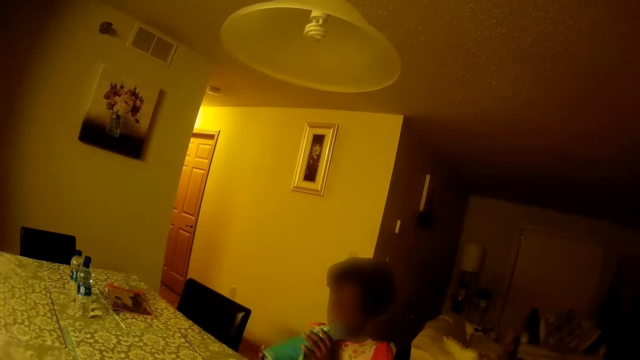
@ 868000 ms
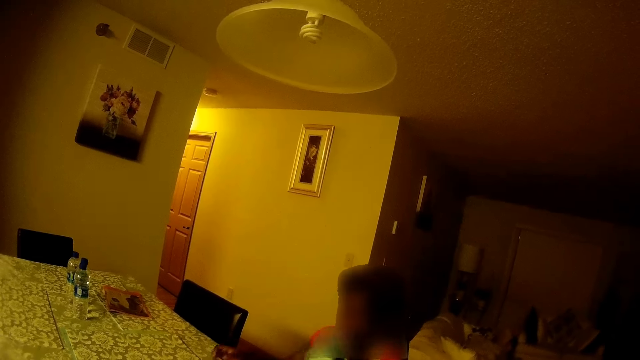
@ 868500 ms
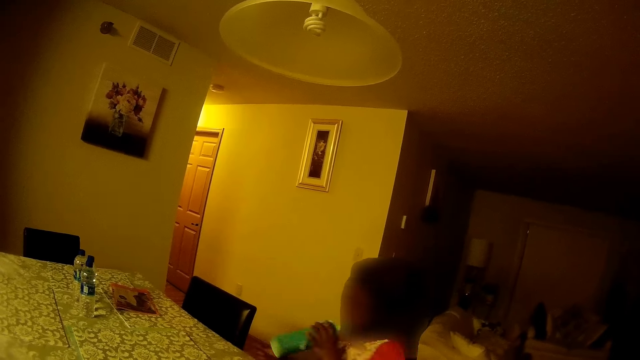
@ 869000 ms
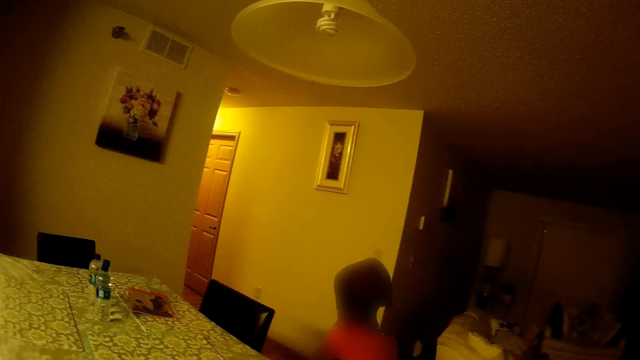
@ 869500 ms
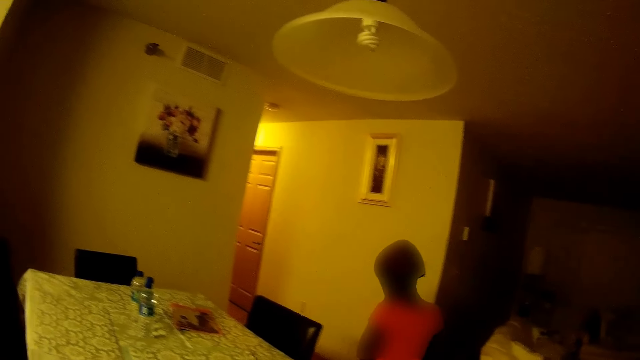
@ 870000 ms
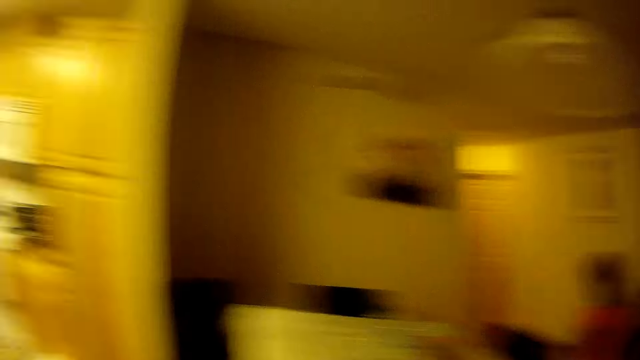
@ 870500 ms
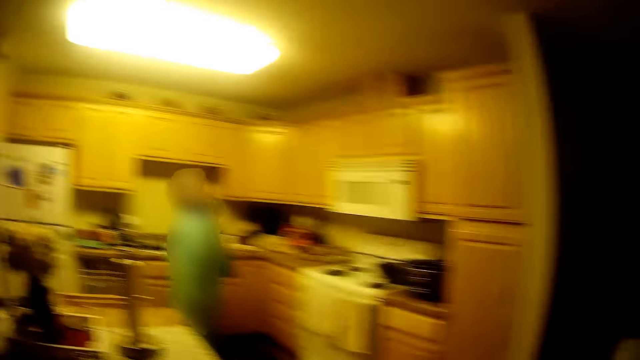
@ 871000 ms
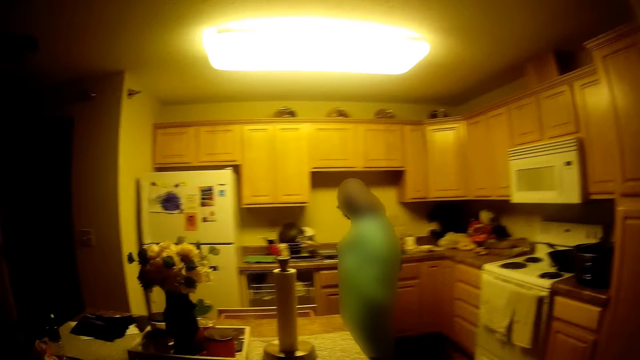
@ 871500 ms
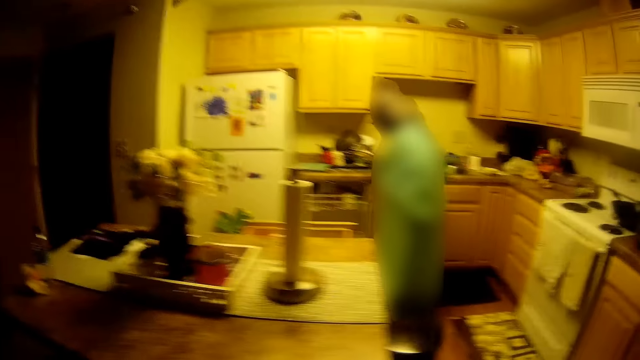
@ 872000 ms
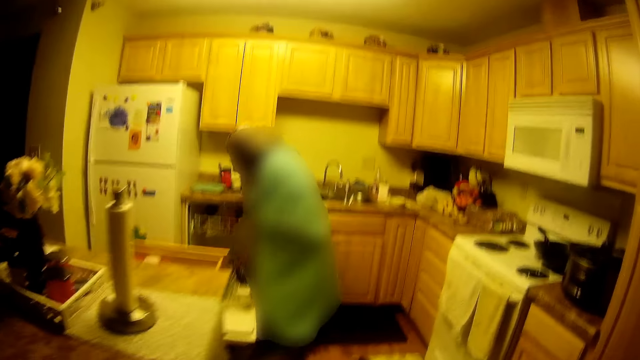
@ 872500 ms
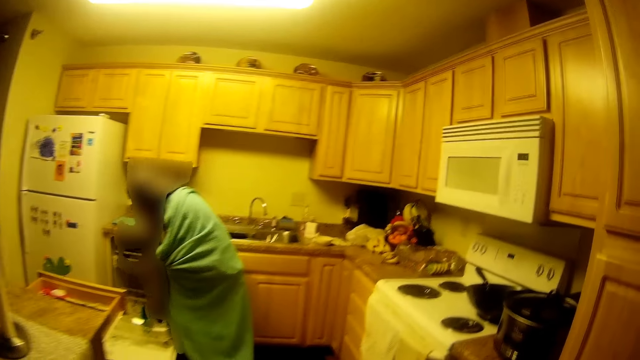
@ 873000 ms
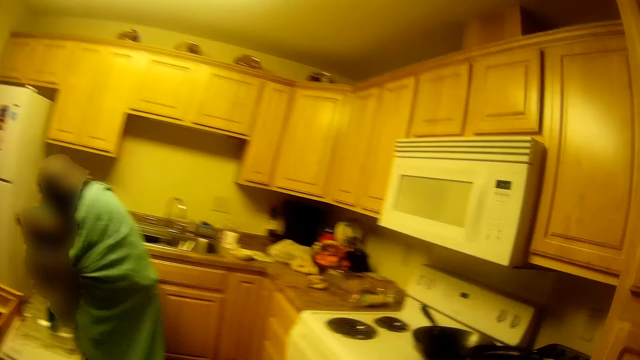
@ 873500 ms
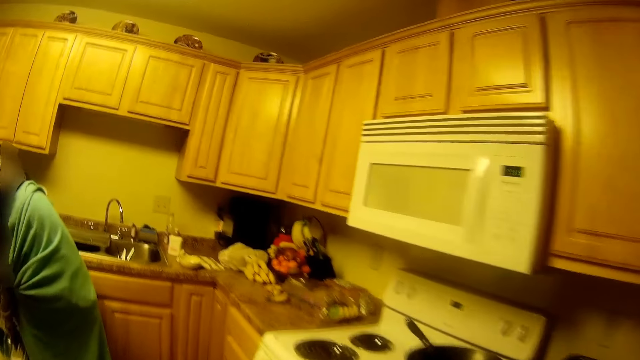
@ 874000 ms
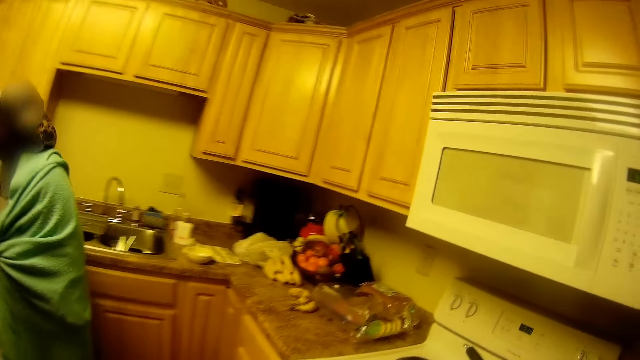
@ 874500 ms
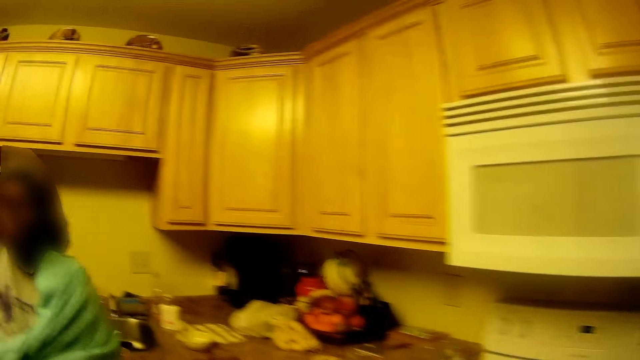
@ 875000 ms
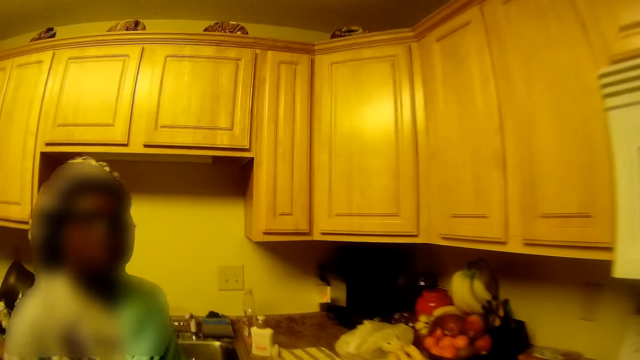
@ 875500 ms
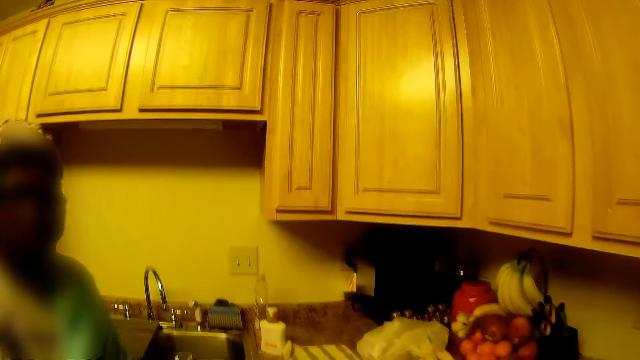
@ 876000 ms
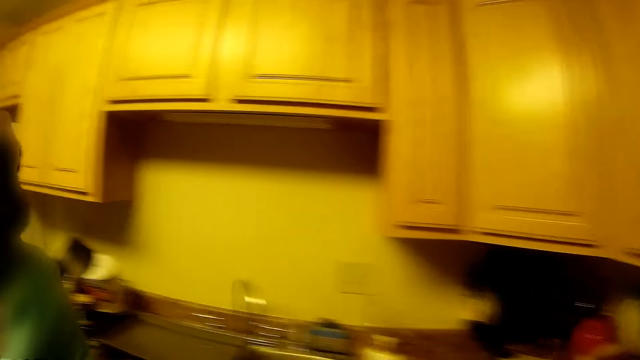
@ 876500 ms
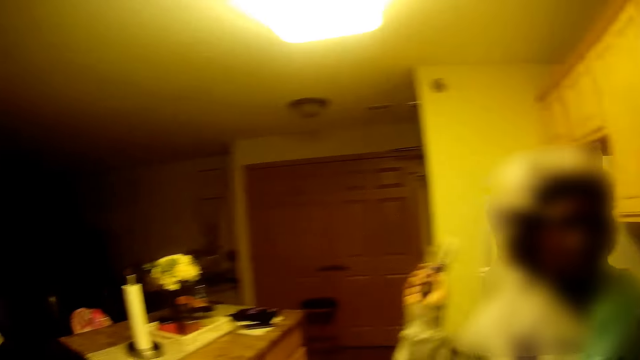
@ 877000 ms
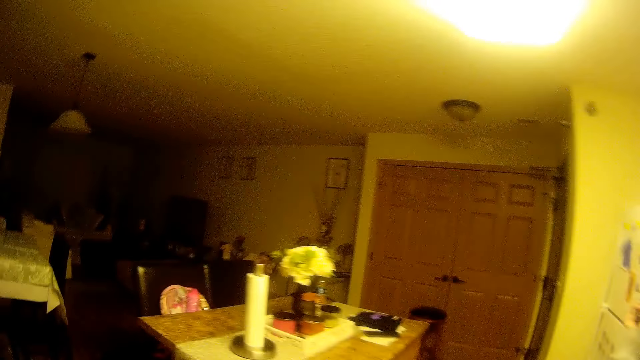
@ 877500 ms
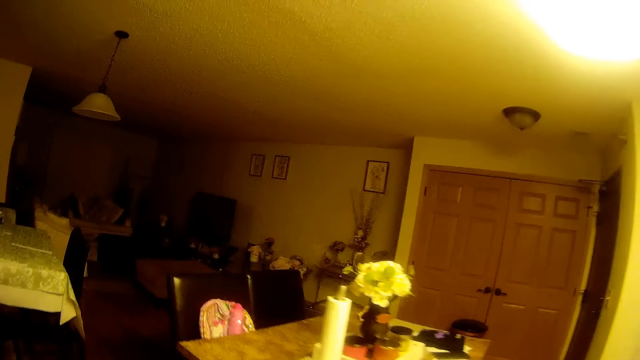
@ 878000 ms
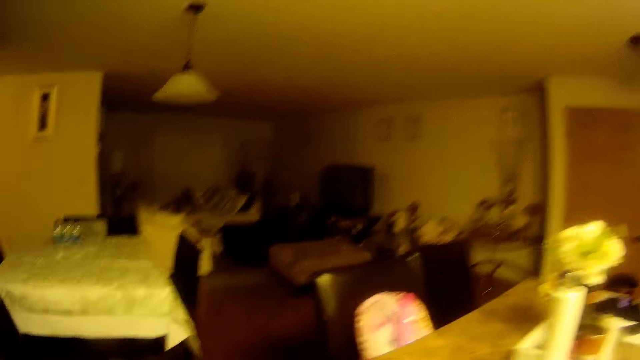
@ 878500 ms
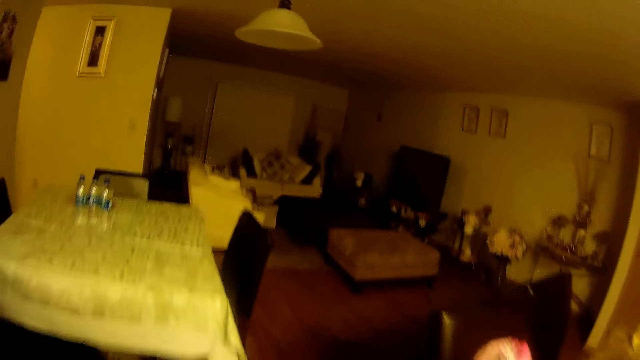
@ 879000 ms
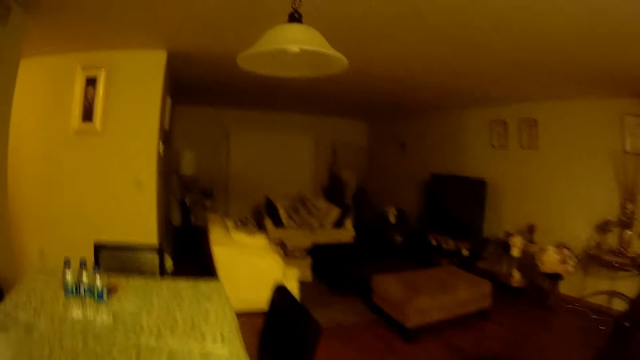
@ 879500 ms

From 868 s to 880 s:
The child walks towards the bedroom. The camera wearer walks around the house.

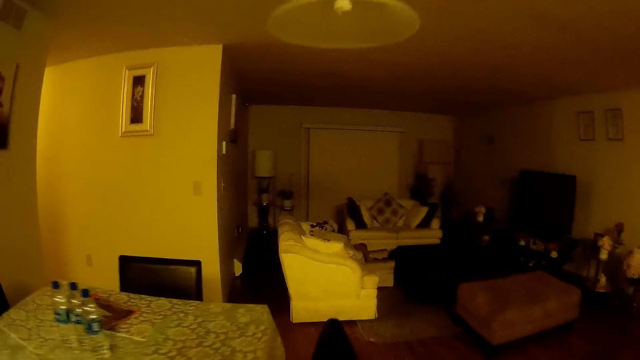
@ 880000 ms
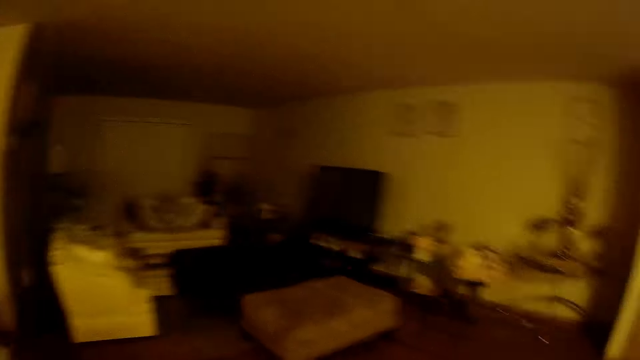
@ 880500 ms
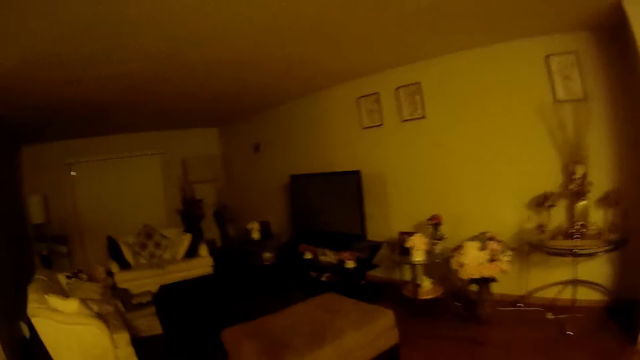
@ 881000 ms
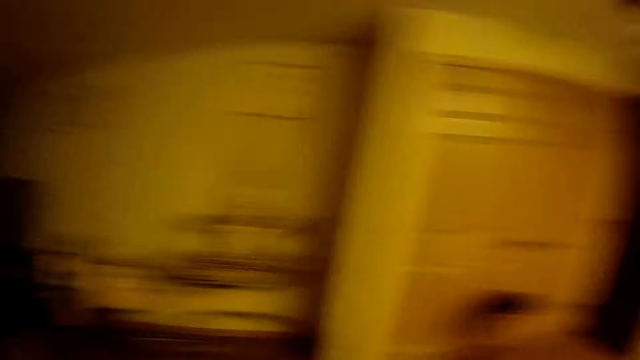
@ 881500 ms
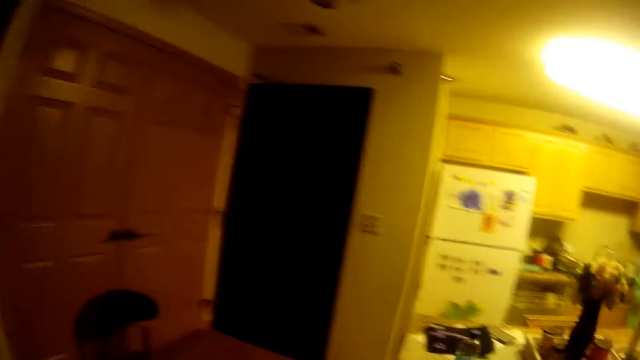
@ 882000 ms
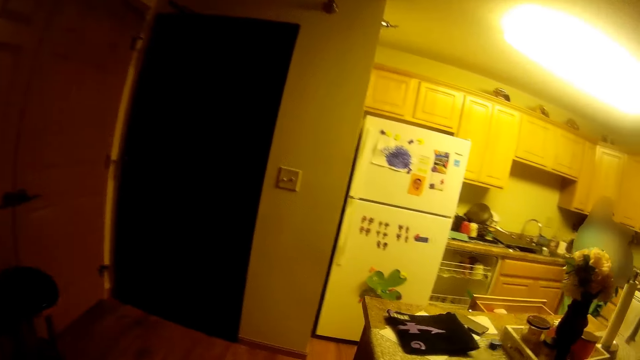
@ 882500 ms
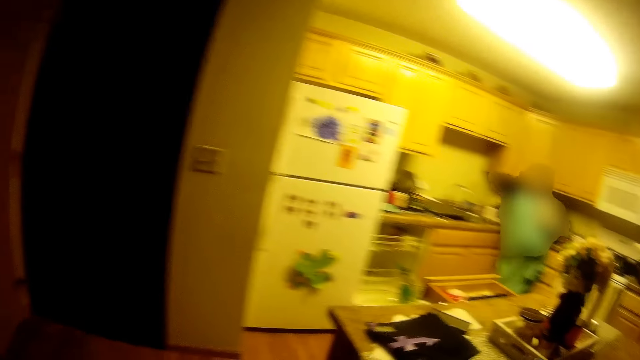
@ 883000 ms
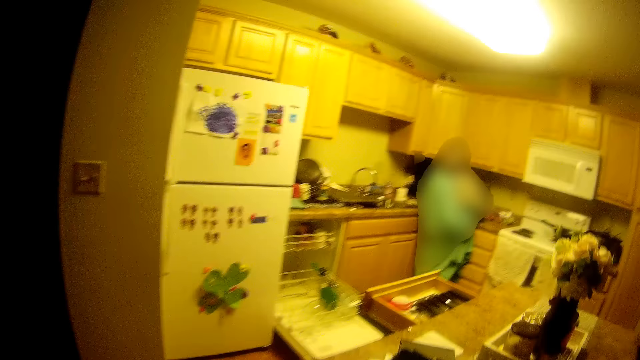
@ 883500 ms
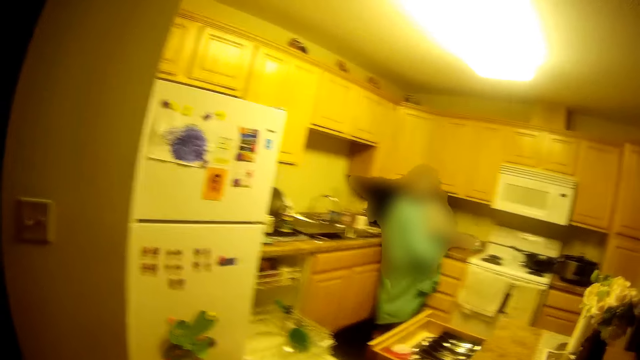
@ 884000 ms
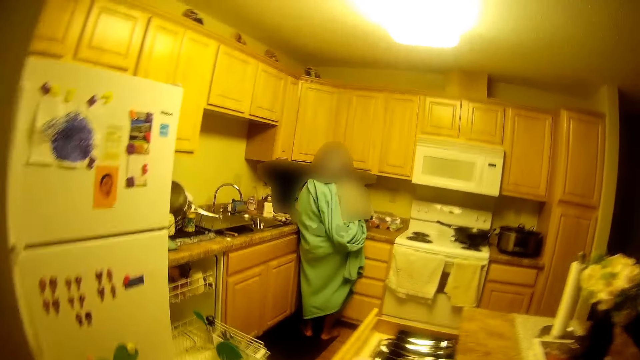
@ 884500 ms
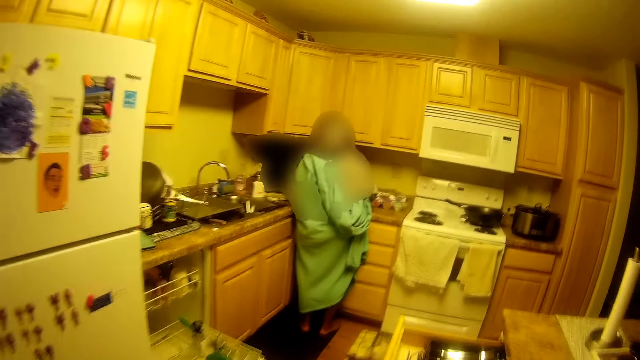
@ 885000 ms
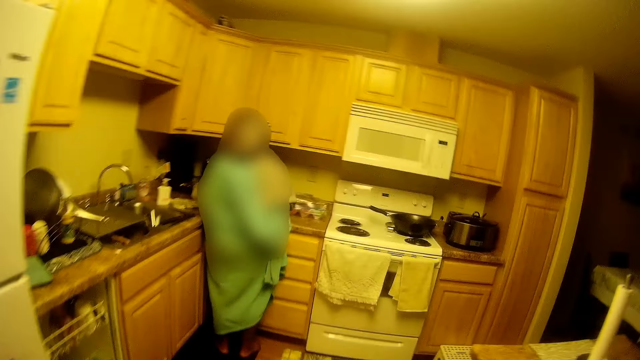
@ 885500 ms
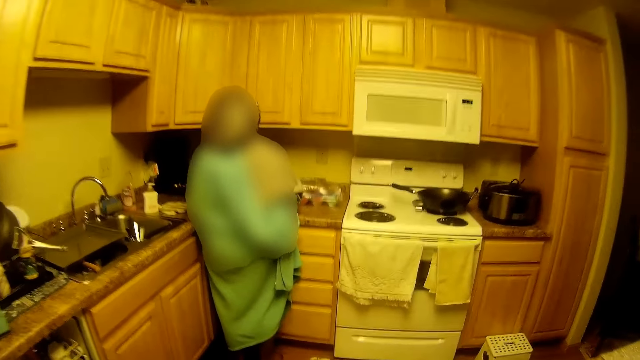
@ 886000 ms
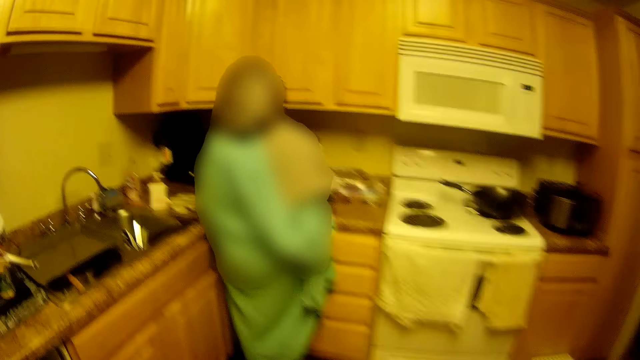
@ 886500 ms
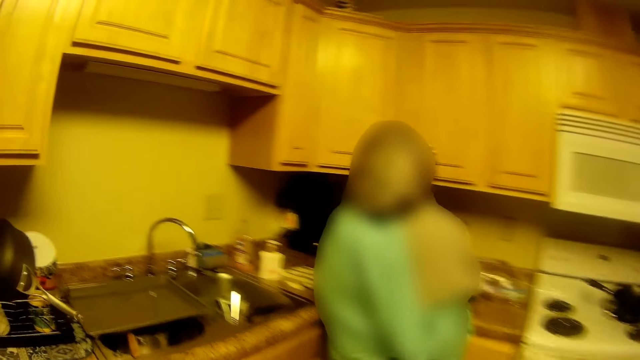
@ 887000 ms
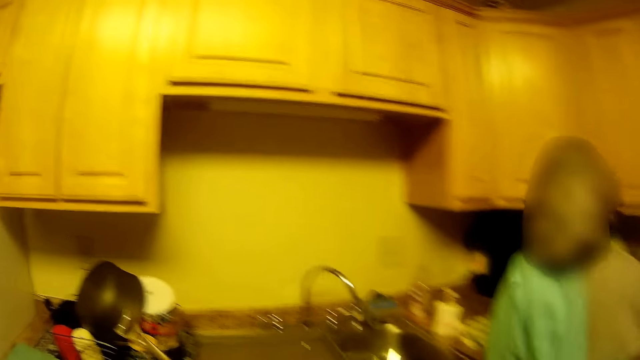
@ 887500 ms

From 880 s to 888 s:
The camera wearer interacts with a woman.
